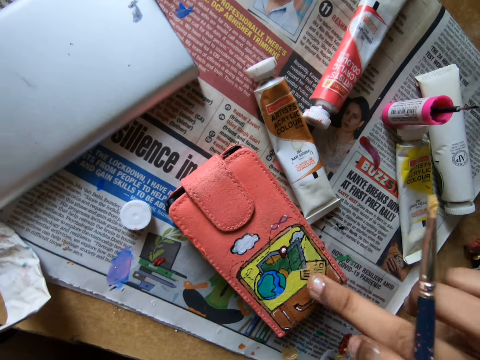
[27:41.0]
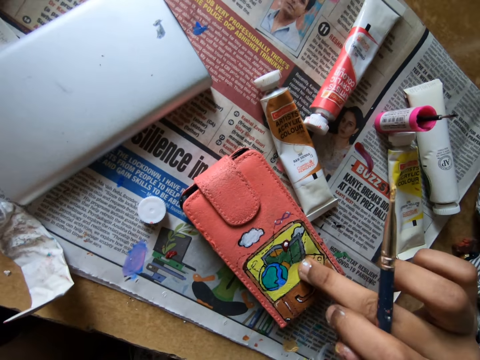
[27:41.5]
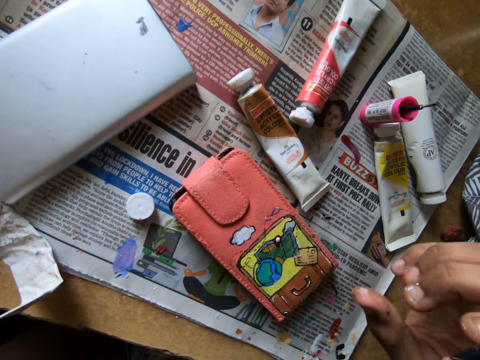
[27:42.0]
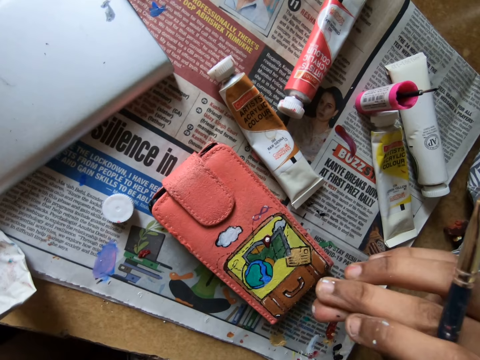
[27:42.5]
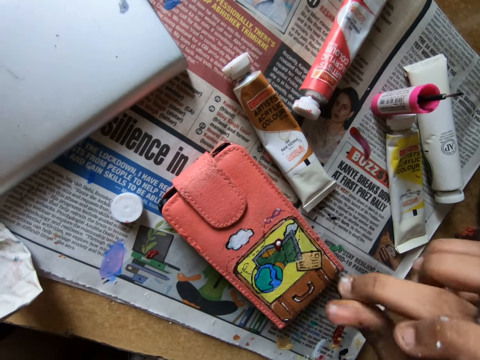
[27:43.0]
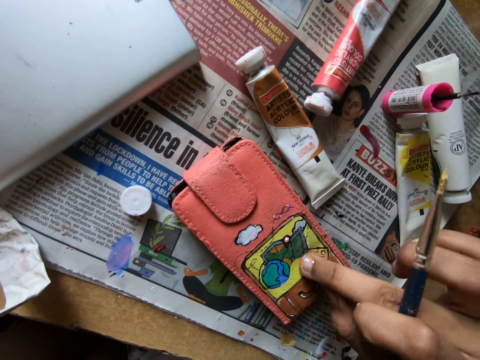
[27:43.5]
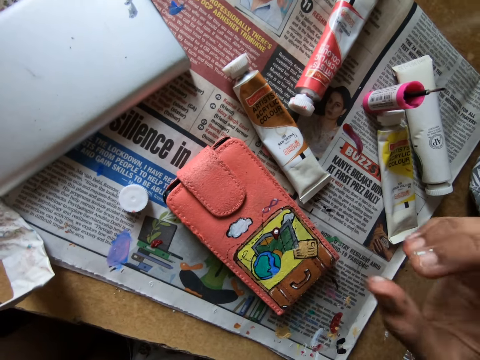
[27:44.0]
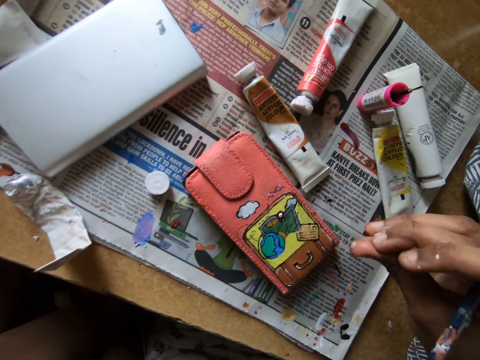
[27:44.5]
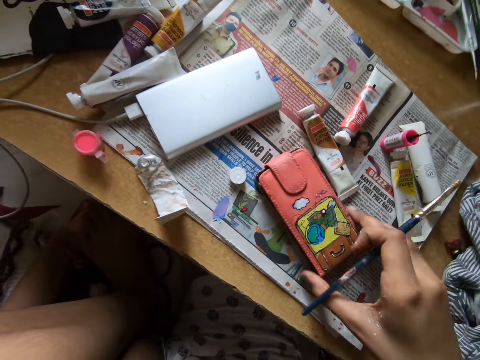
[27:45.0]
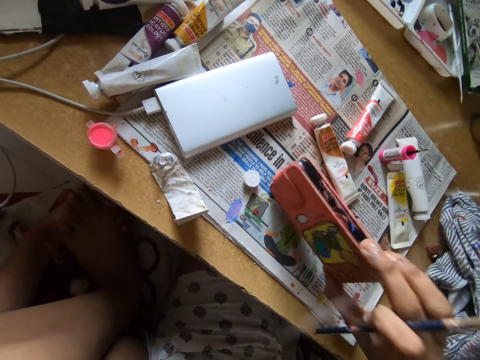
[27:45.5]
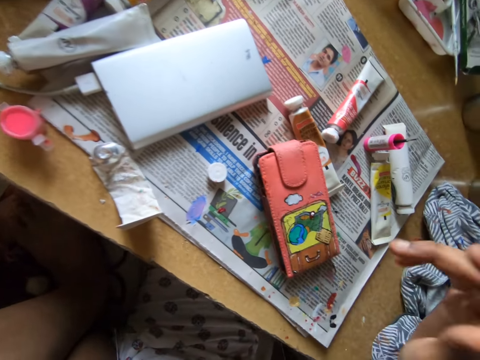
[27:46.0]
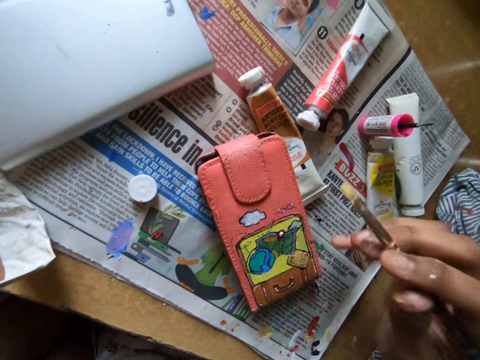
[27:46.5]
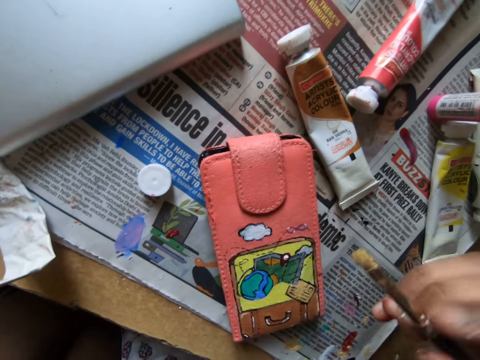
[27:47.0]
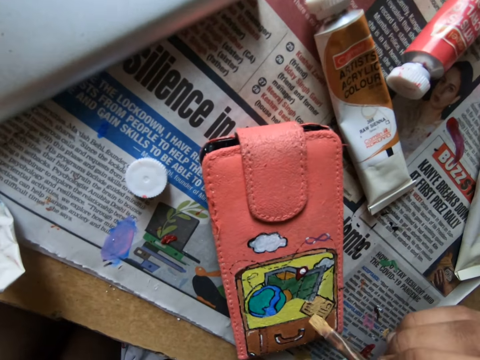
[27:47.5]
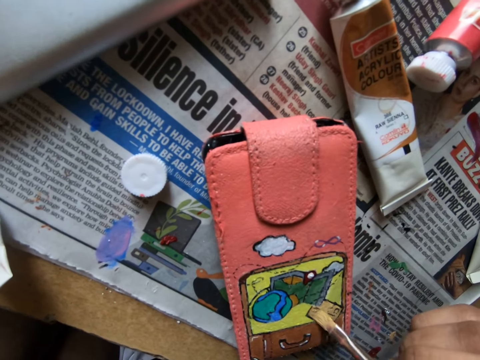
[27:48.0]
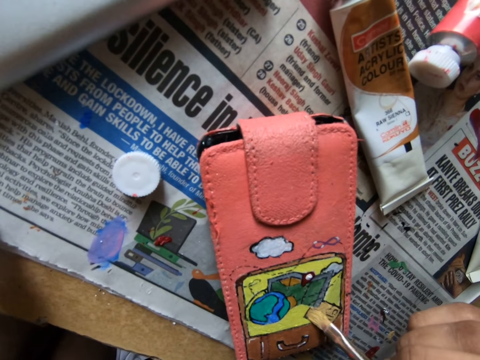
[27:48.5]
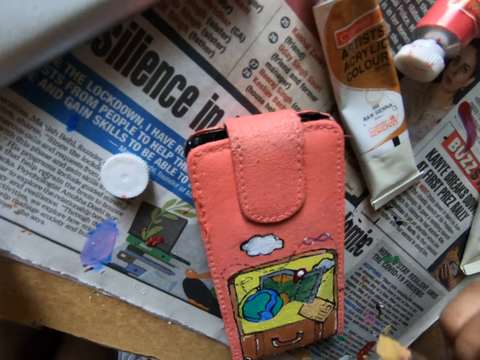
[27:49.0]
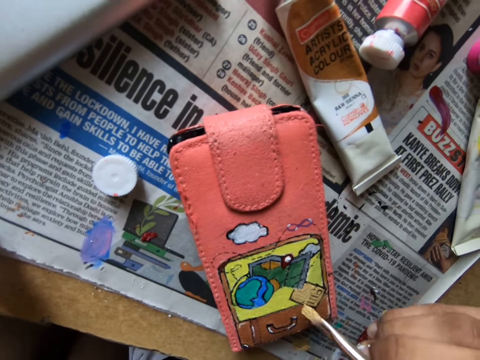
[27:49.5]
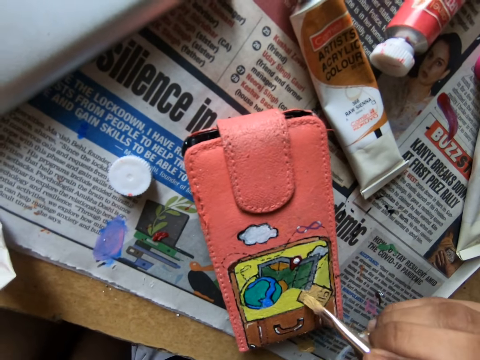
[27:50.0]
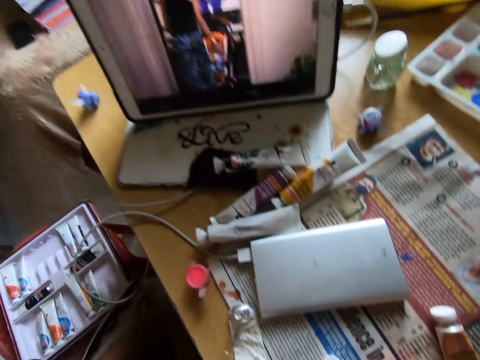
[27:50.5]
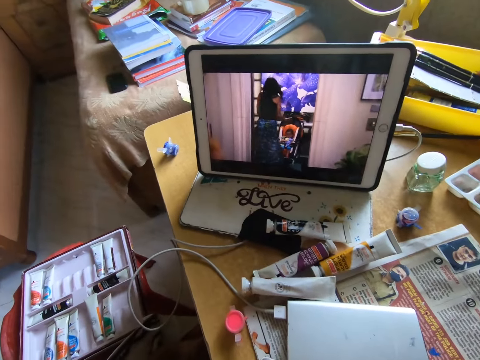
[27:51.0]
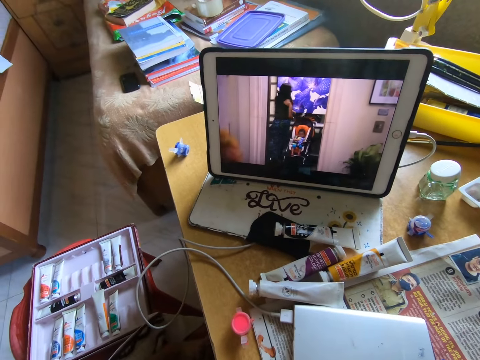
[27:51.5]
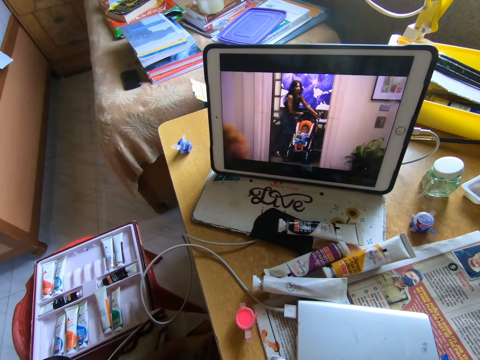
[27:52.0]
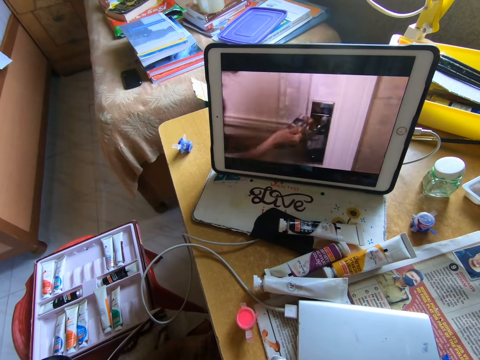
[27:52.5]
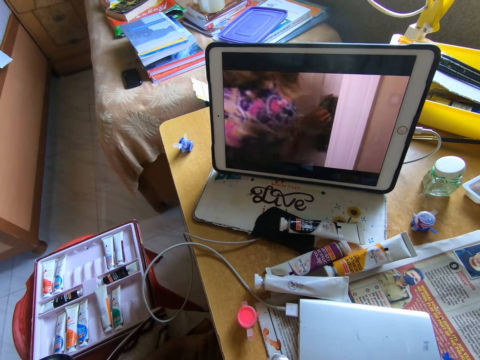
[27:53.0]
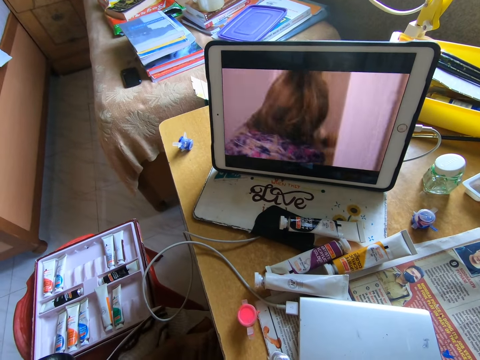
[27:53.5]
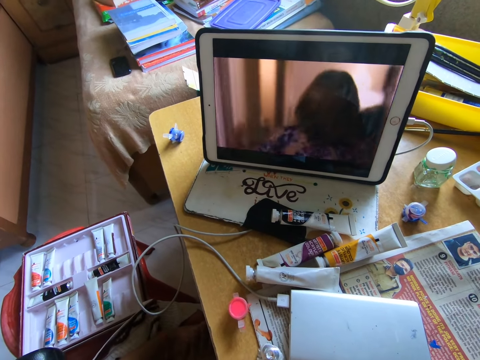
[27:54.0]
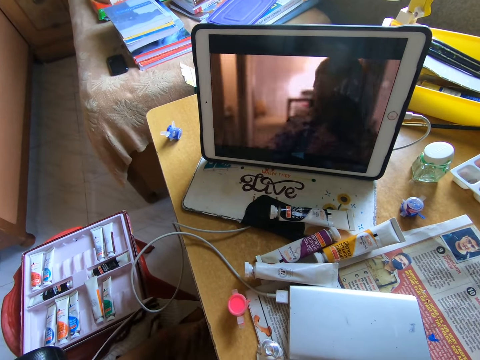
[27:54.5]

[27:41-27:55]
The camera wearer dabs the phone case or wallet with his finger. He hits the wallet on a table. He moves the wallet on a newspaper with a finger. He paints the wallet with a paint brush. He watches a movie on a tablet.

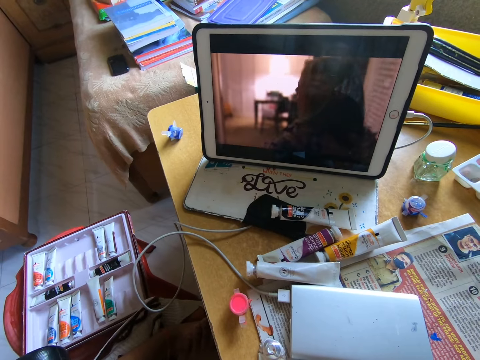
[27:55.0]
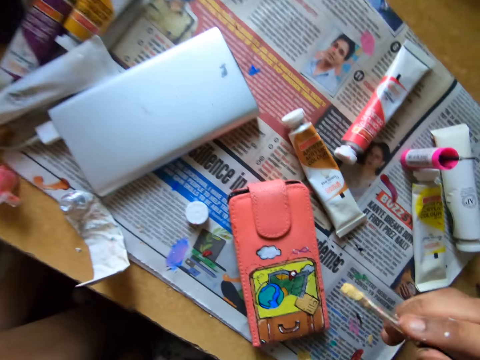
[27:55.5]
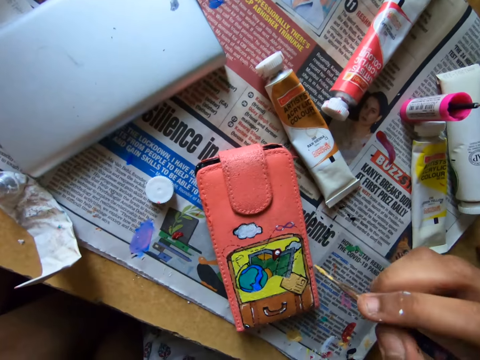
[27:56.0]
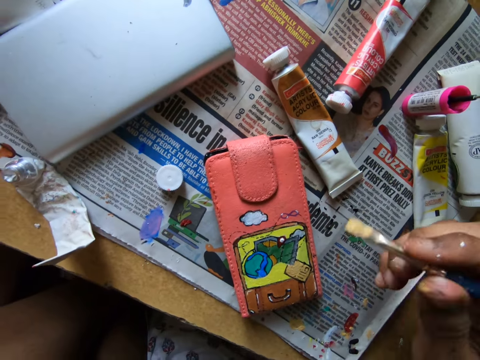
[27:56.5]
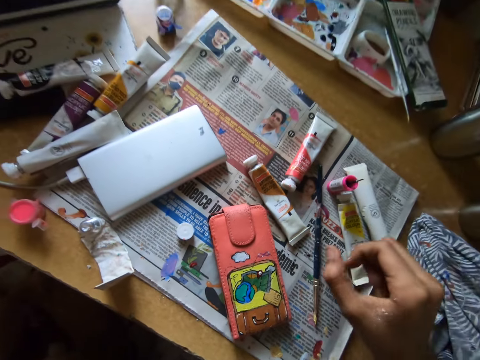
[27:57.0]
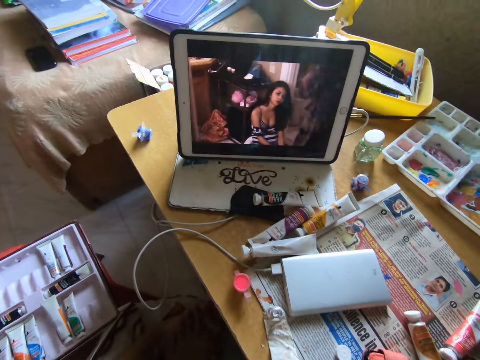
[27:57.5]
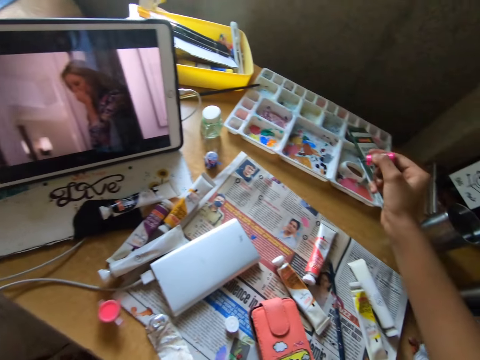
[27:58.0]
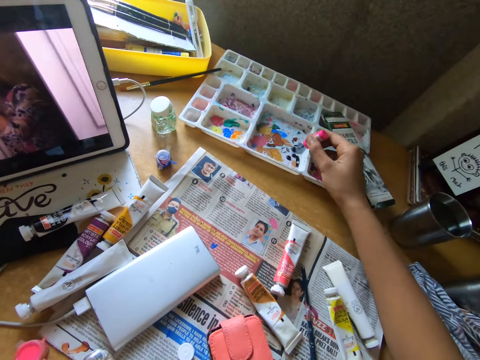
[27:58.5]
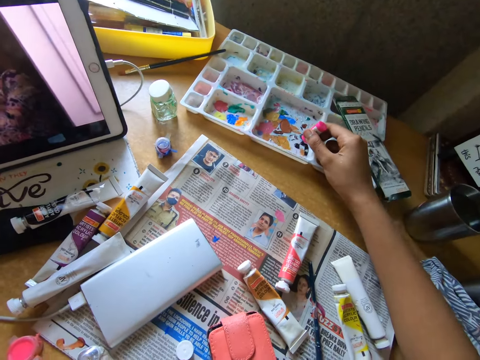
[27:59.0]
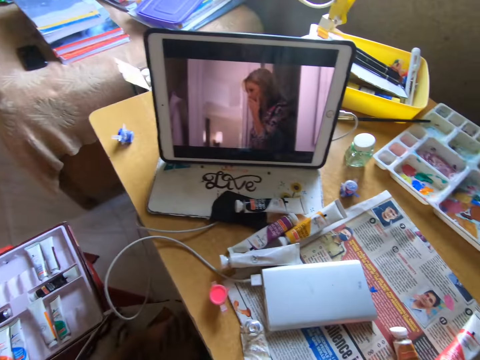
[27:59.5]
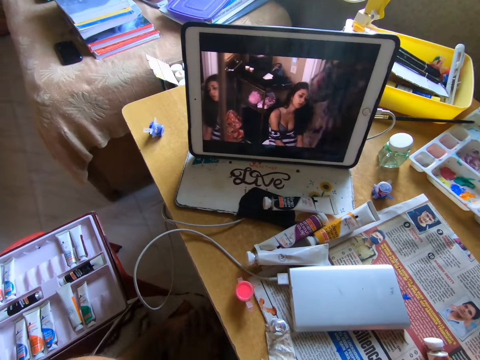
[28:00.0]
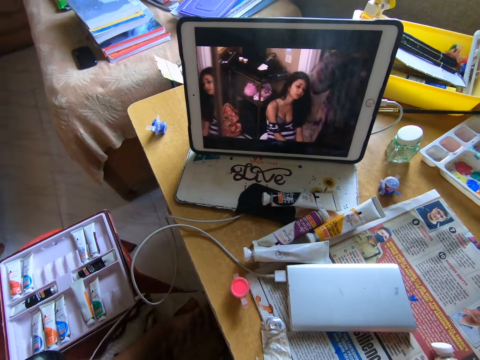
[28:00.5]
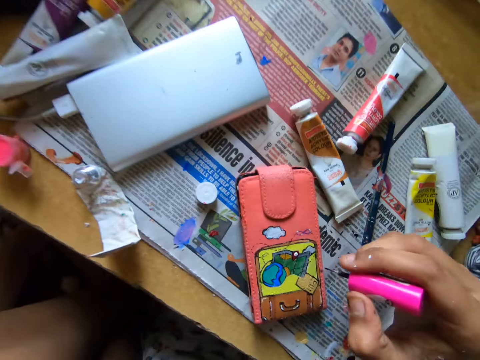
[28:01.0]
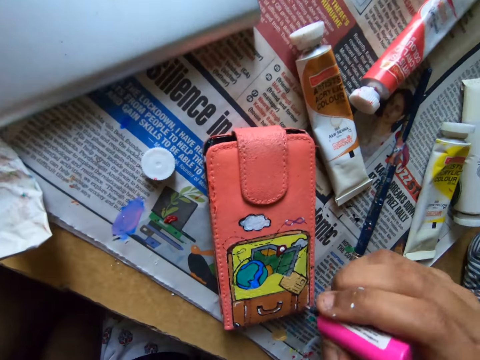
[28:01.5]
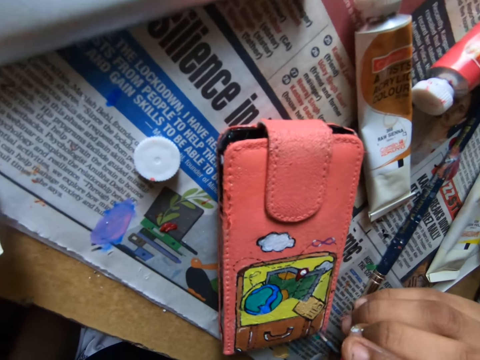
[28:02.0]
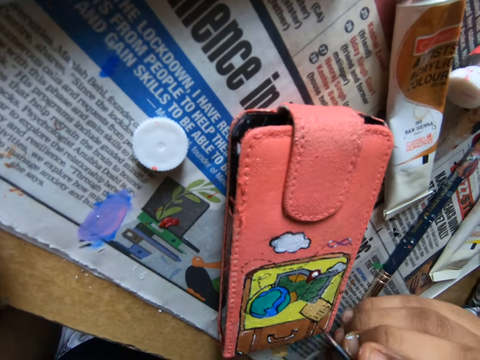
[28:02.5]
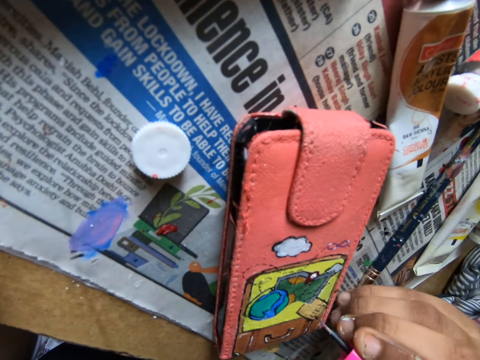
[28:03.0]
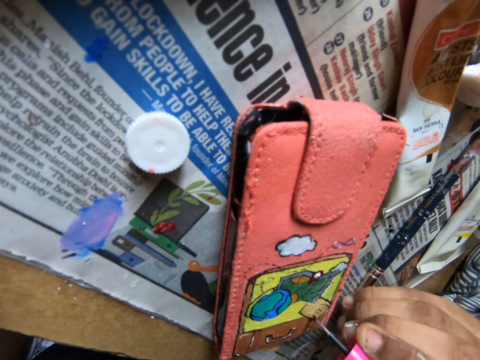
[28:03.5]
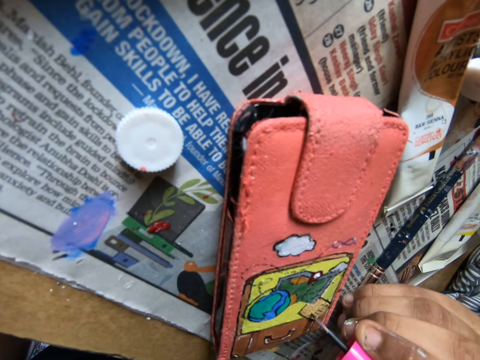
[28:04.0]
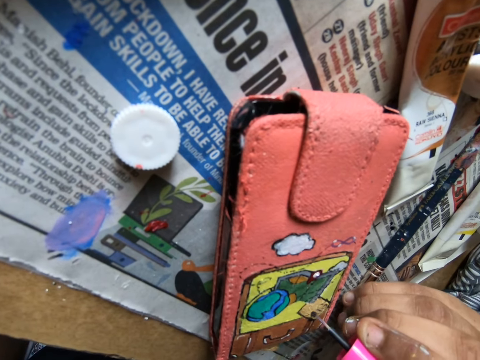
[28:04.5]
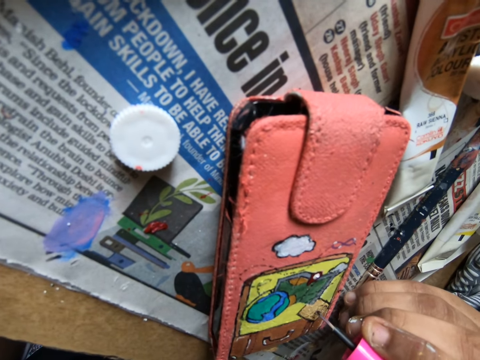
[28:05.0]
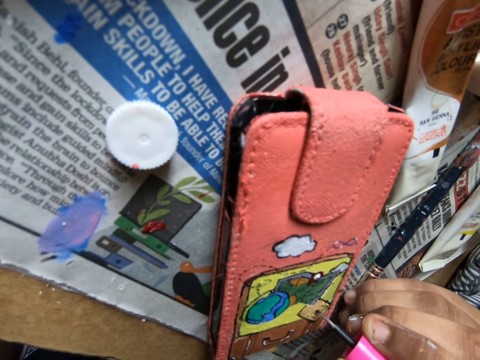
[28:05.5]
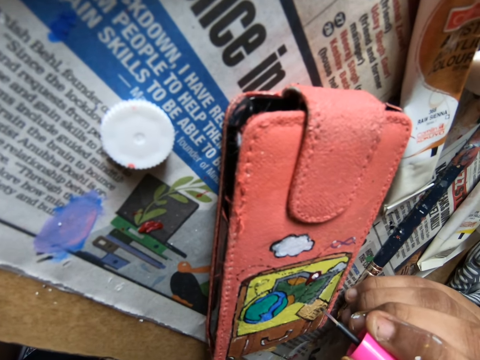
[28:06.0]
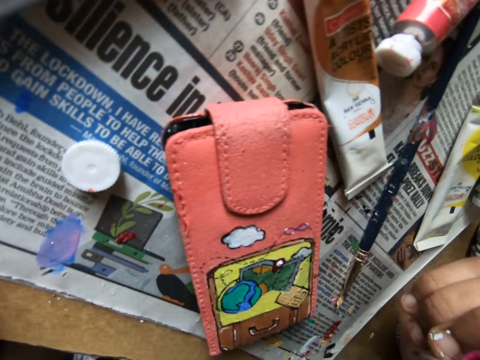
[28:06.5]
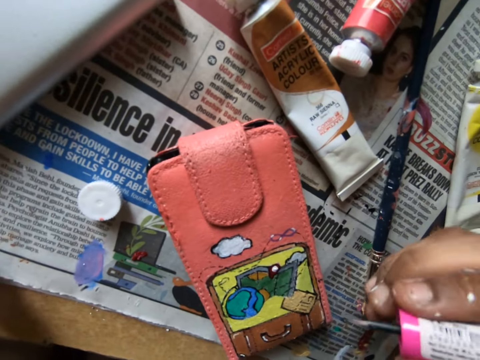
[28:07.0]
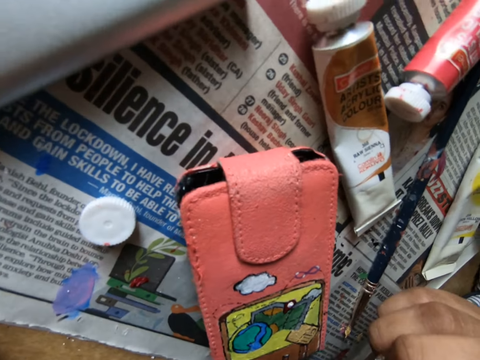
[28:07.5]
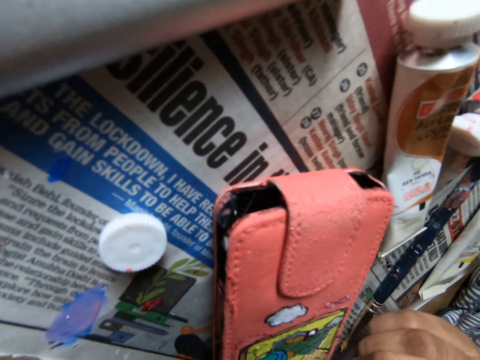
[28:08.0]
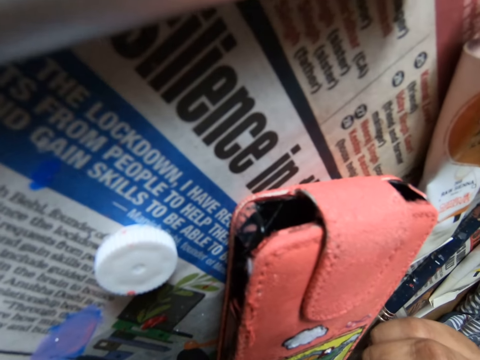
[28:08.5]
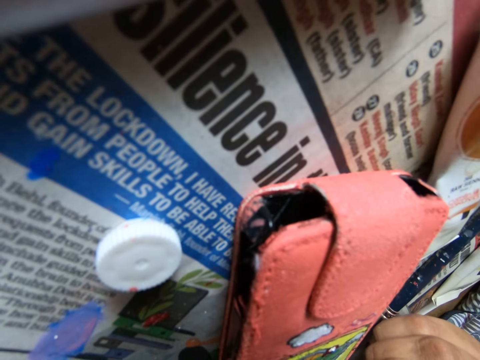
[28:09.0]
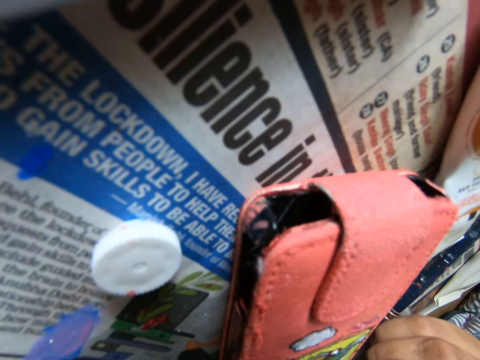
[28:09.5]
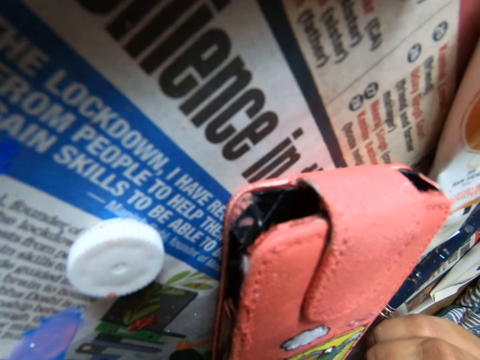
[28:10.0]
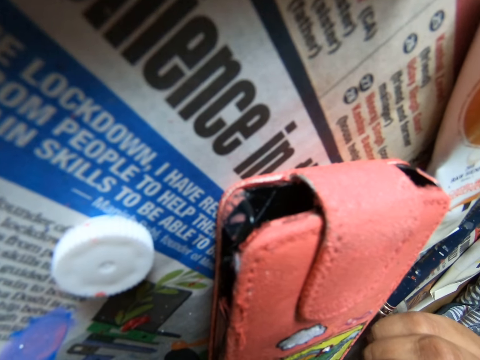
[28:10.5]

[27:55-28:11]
The camera wearer puts down a paint brush on a newspaper. They scoop paint on a paint tray with the paint brush. They paint a wallet with the paint brush.
